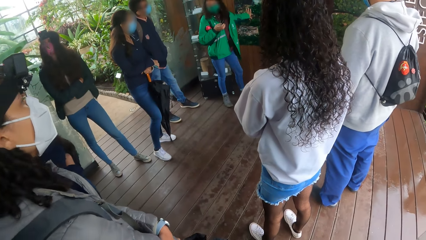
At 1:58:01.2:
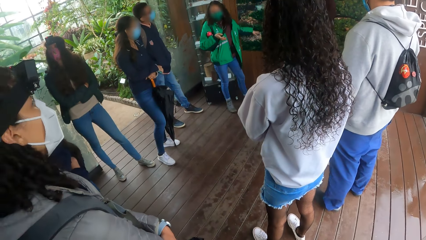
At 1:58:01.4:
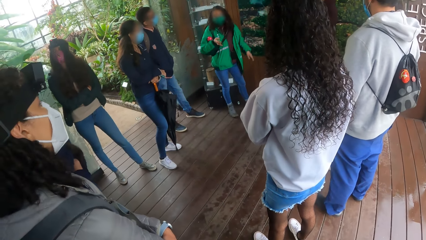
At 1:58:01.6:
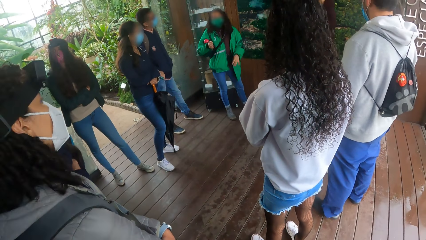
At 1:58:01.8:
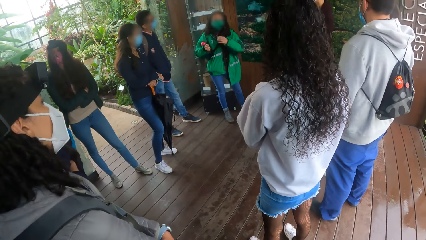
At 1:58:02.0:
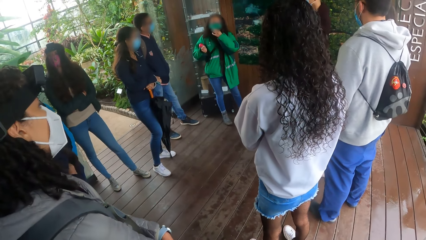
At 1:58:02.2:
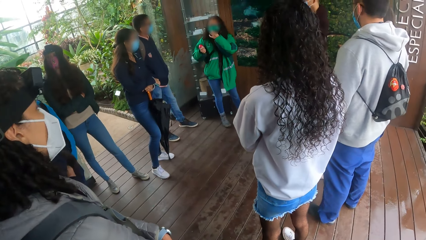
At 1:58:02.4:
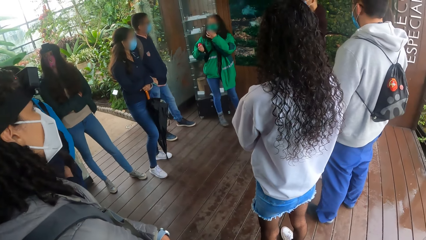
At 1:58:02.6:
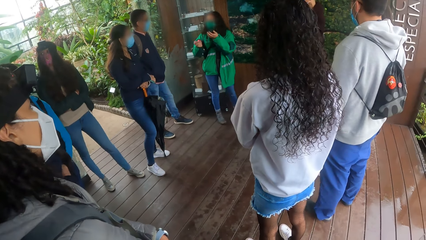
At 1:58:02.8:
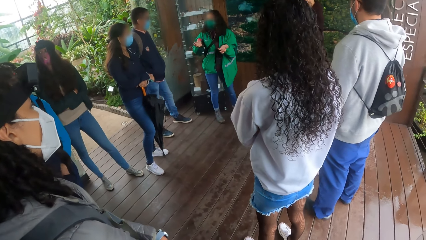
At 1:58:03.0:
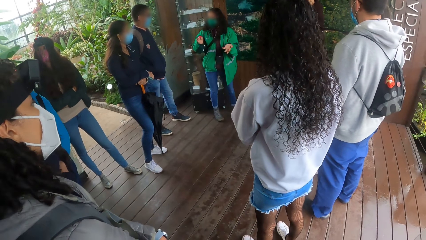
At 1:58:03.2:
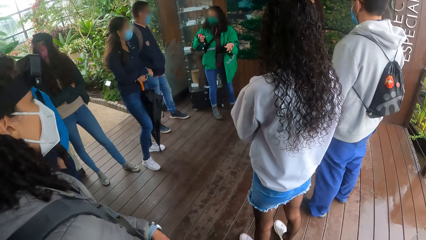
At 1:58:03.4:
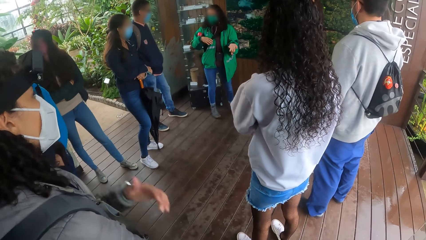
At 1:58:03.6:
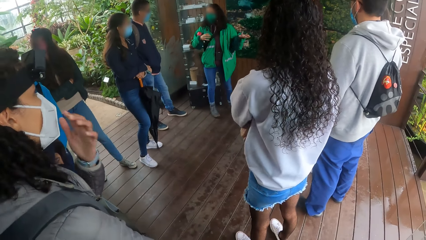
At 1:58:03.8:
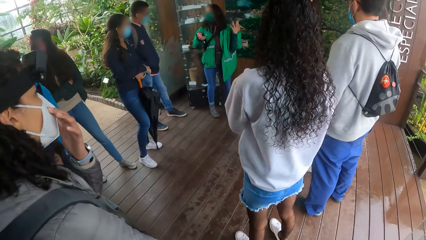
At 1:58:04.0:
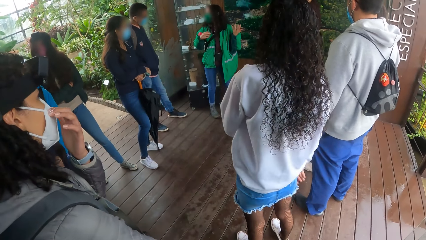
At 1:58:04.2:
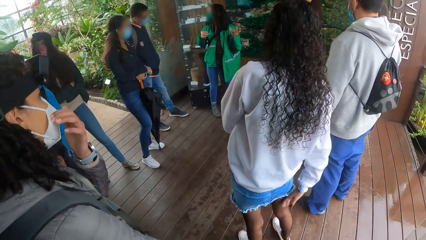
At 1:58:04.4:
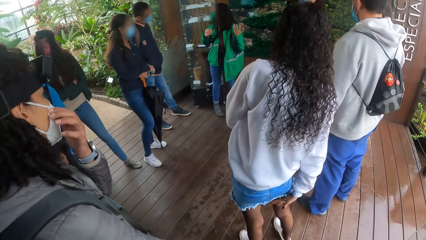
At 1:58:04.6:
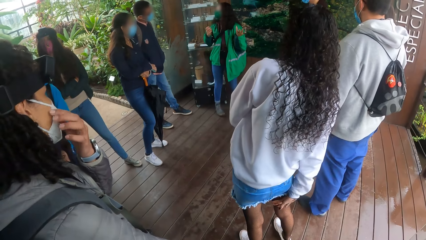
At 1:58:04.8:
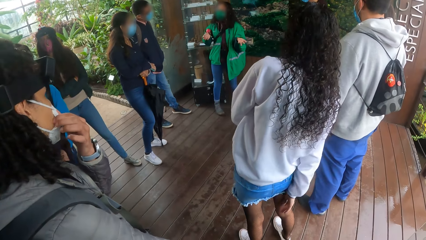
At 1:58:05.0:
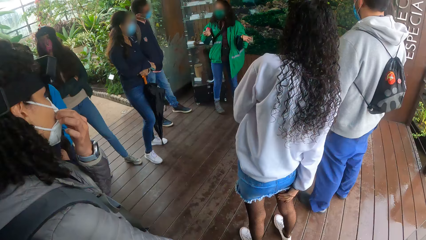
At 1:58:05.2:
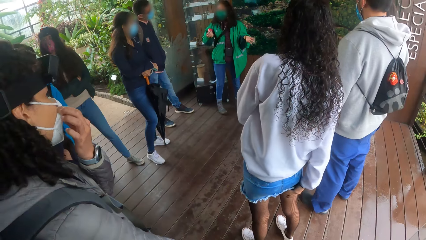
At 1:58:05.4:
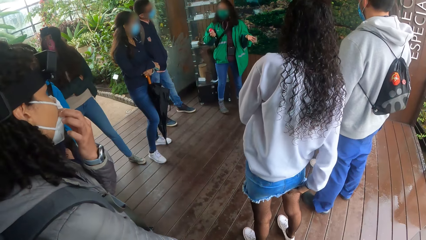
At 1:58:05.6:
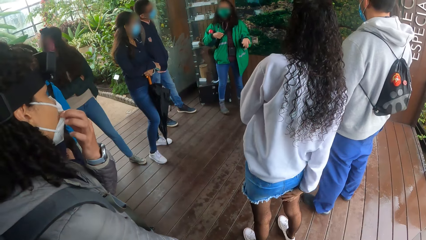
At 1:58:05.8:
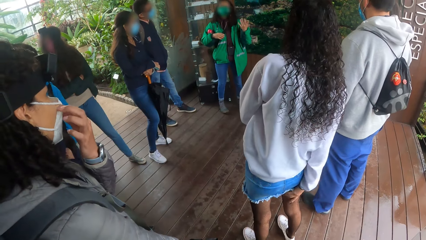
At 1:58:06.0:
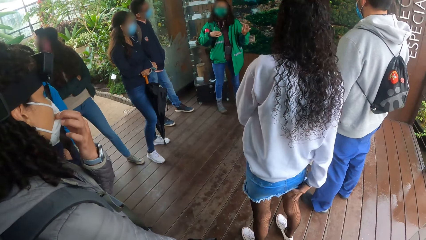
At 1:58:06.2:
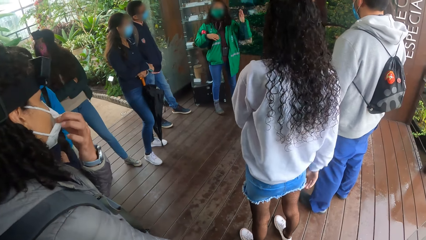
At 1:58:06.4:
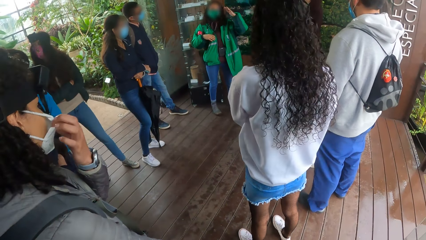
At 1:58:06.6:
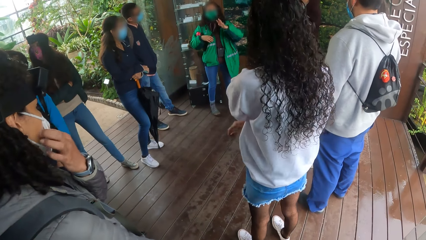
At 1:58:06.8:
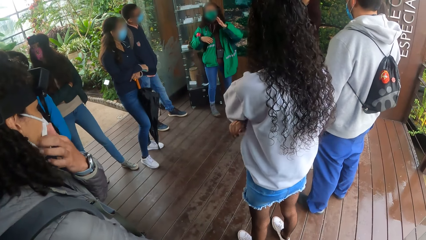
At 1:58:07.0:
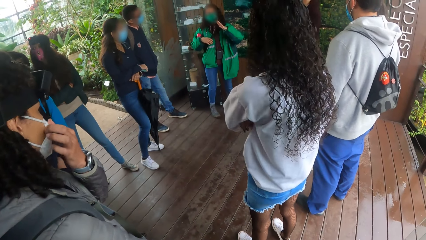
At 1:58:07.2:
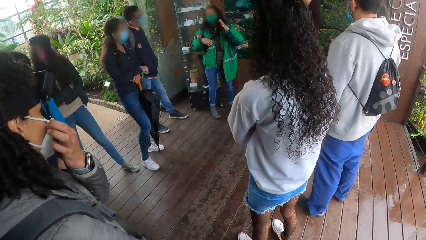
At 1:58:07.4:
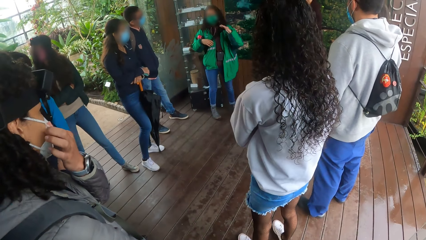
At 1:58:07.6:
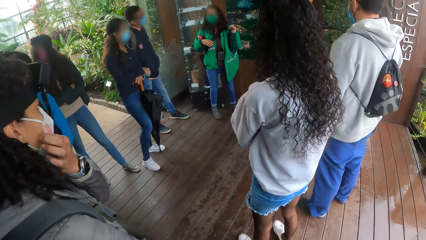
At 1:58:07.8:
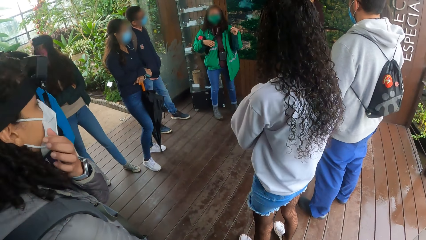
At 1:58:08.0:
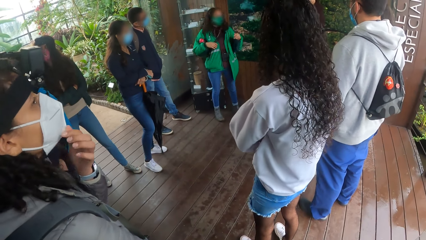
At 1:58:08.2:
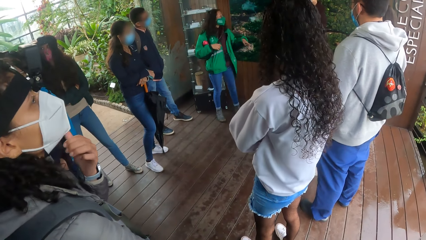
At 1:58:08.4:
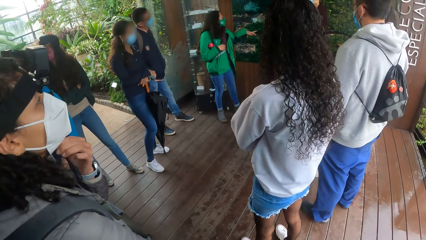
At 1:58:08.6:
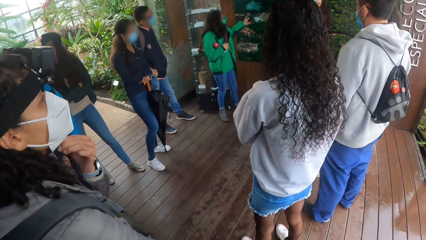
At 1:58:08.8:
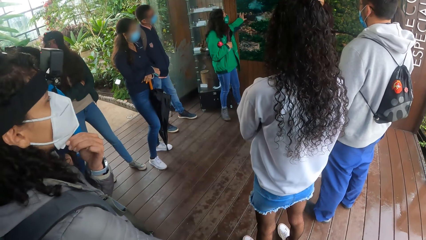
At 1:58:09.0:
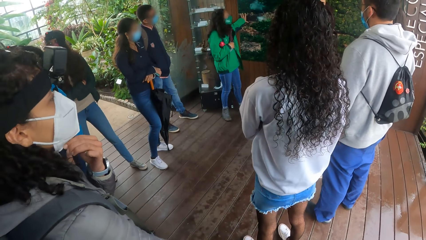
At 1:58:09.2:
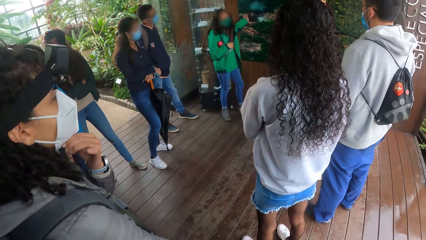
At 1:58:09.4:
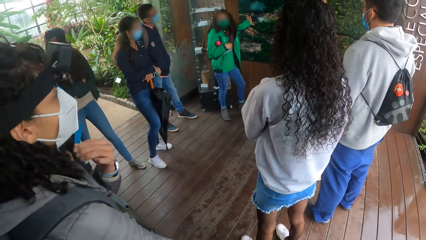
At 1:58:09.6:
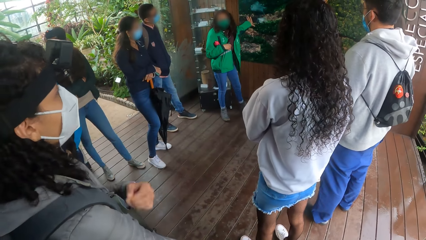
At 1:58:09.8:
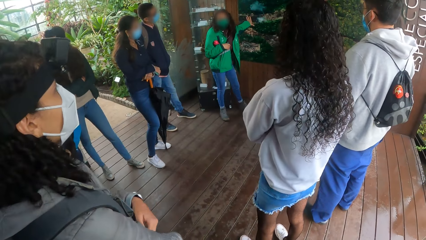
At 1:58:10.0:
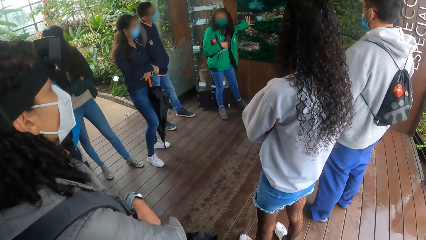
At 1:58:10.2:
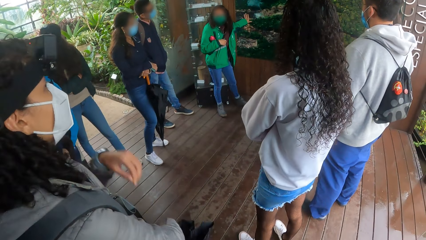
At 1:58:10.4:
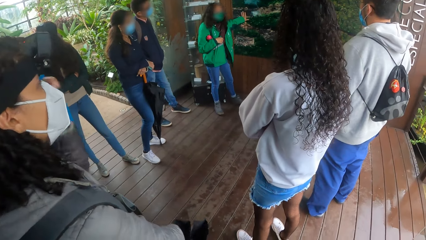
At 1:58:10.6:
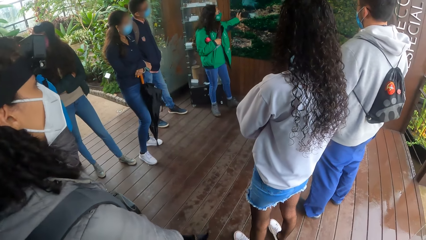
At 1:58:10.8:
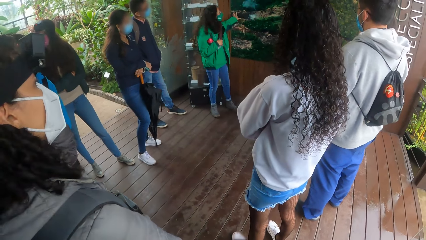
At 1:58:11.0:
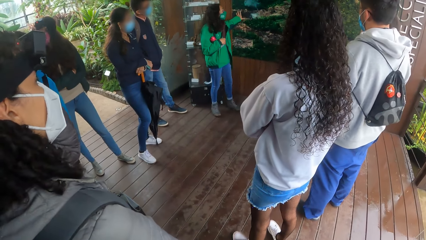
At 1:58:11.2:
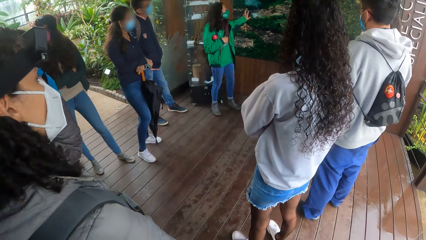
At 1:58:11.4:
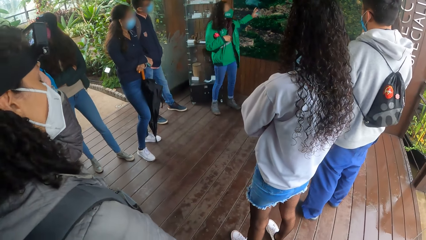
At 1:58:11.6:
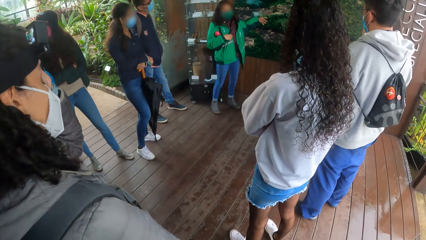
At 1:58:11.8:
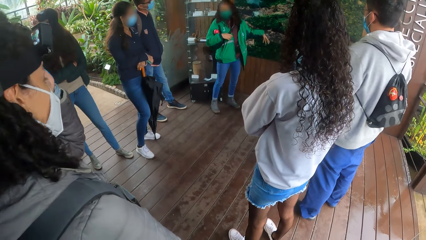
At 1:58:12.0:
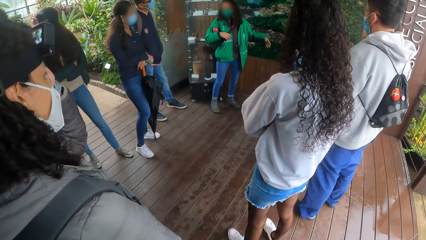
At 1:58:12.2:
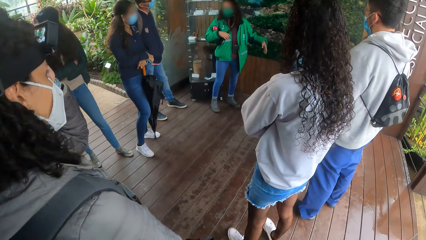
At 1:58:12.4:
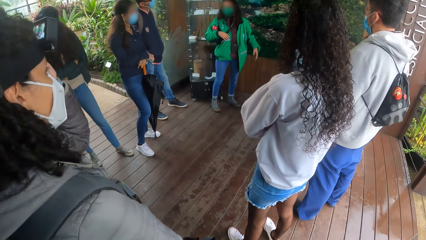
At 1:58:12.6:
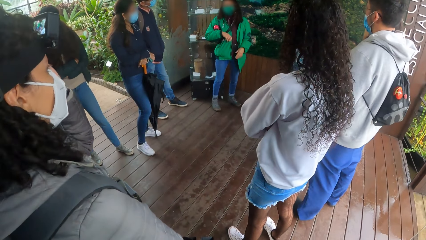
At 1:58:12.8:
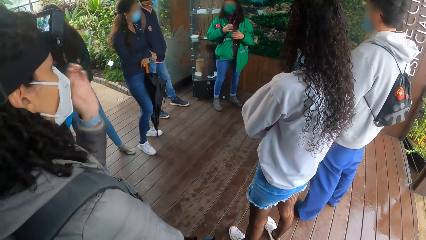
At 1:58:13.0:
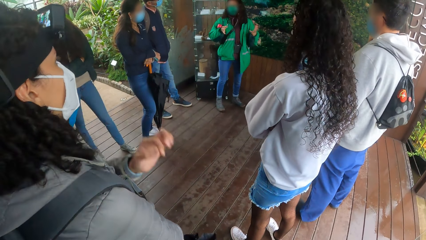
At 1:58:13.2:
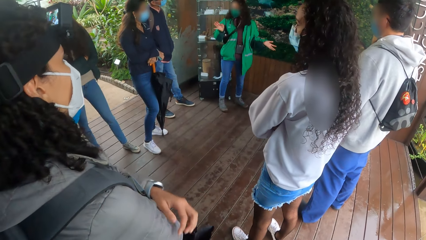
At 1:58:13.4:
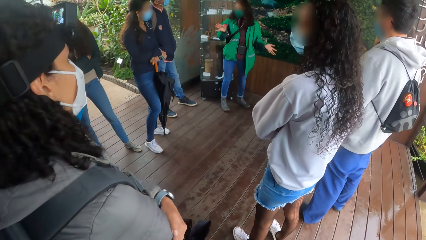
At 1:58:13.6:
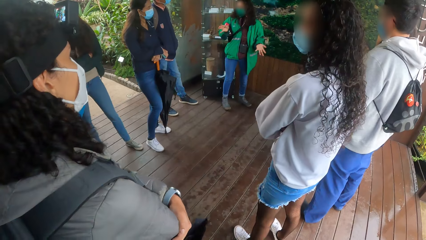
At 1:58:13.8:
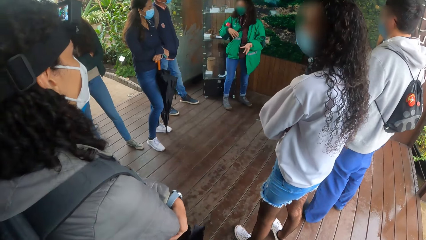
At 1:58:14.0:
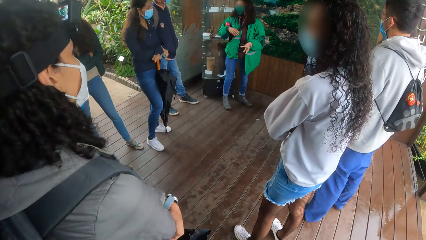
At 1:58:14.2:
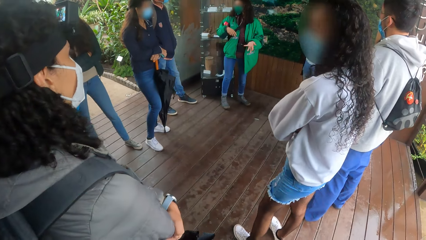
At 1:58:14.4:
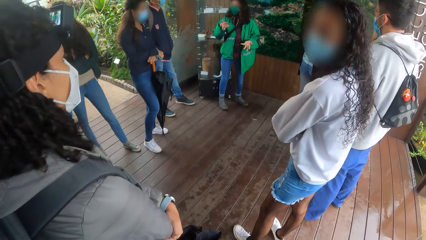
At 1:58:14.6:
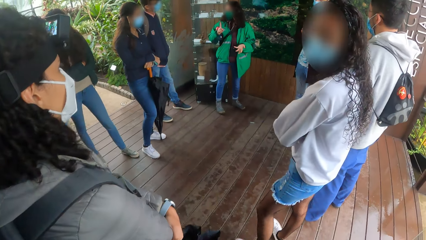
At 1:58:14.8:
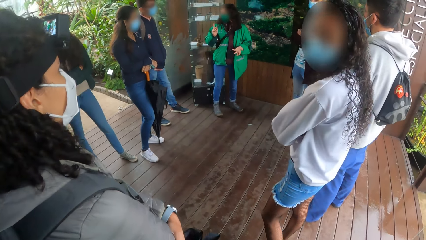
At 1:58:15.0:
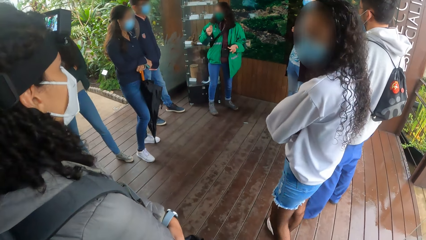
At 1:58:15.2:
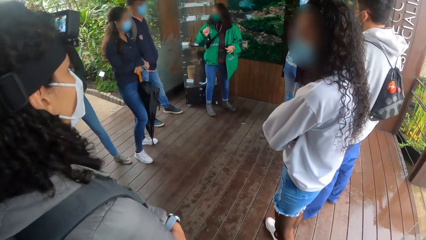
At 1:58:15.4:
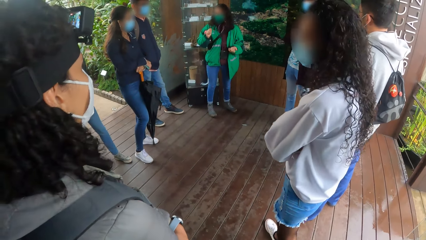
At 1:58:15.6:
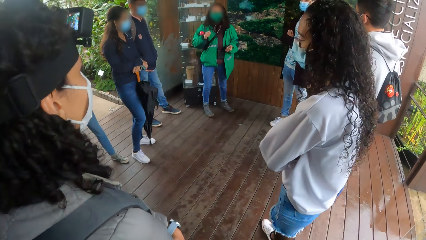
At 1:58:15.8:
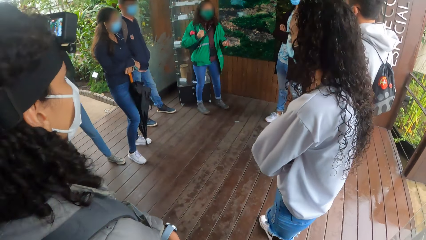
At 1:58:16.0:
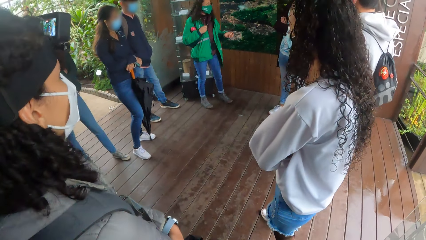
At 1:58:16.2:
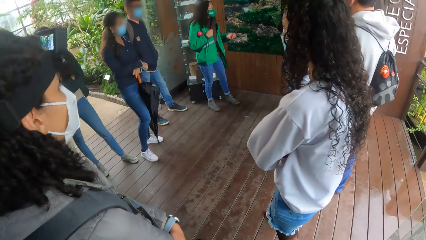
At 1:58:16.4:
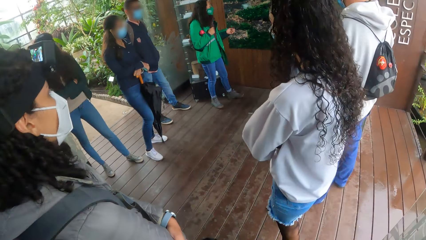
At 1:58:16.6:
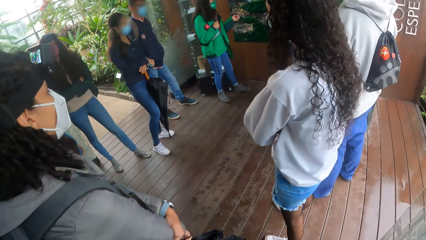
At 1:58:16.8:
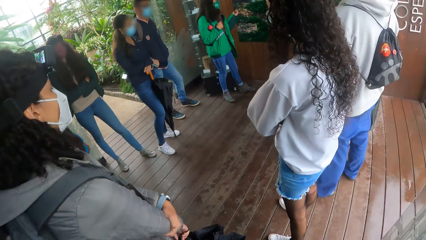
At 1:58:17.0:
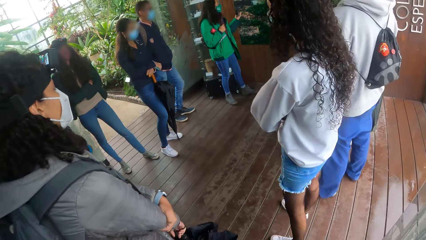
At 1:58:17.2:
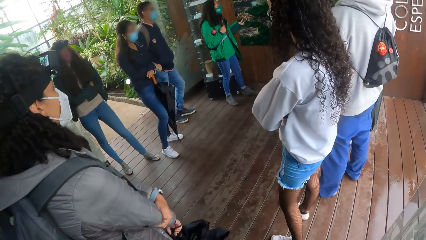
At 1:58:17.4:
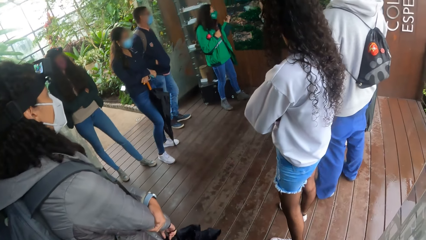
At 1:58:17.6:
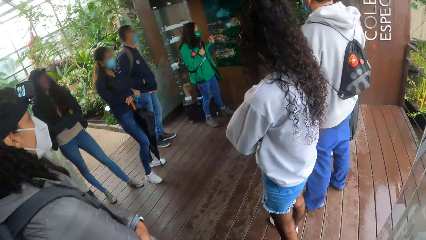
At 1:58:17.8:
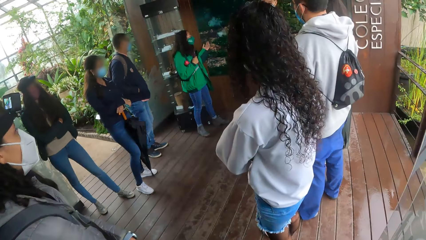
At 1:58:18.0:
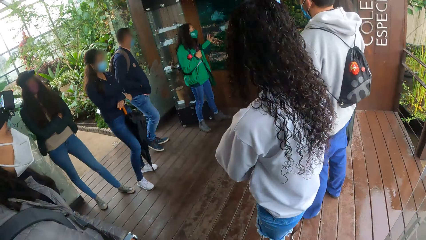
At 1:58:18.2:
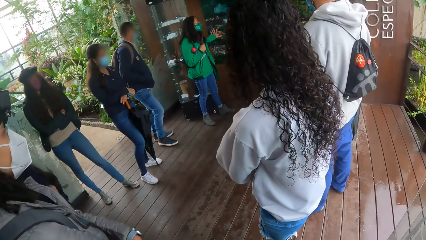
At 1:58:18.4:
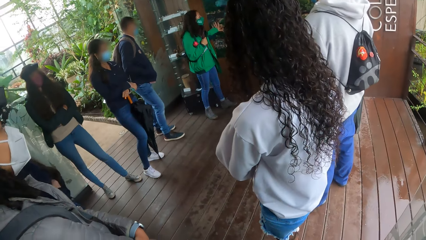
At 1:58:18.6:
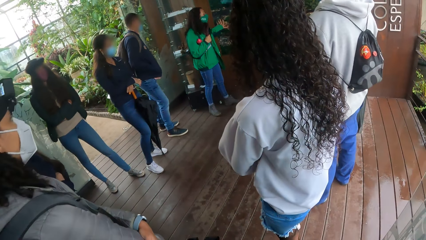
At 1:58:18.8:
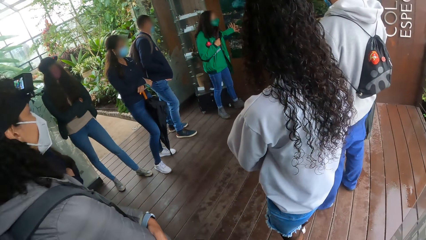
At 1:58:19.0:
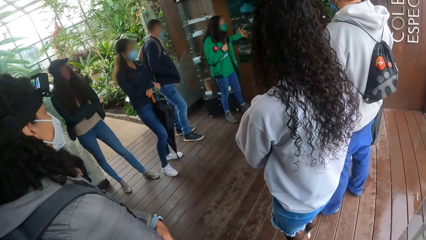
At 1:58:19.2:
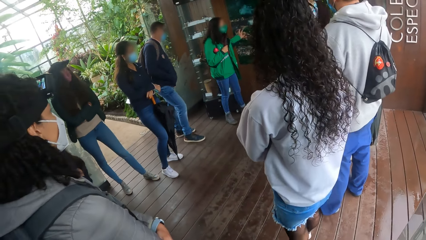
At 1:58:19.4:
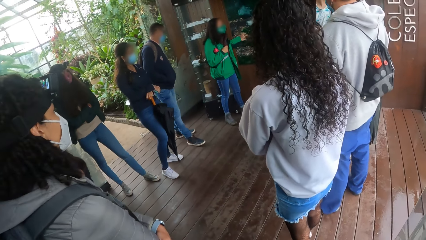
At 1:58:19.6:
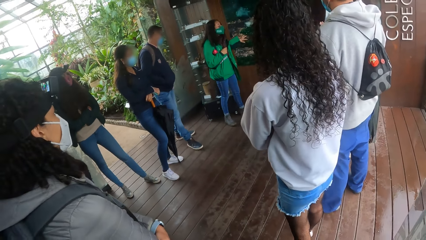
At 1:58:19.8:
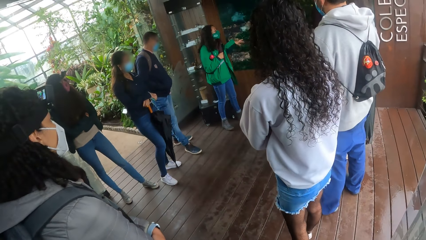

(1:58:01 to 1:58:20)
The girl touches her face mask with her left hand. A boy adjusts his face mask with his left hand. Another girl touches the back of her right leg with her right hand. The boy adjusts a camera on his head with his left hand.
